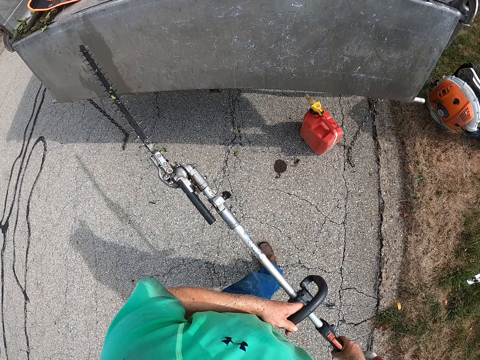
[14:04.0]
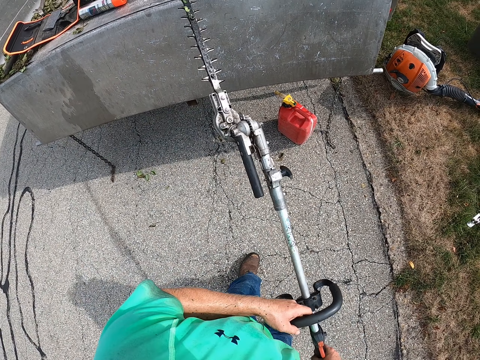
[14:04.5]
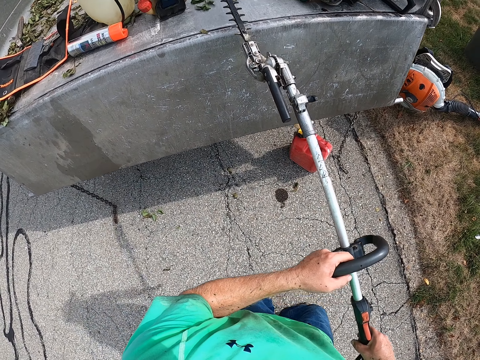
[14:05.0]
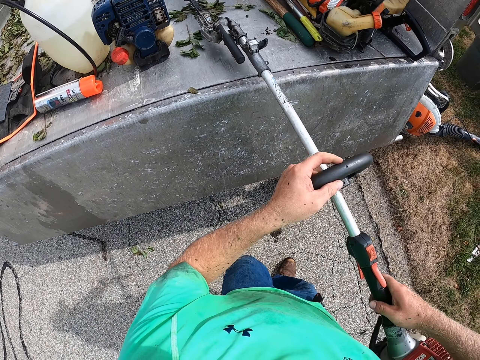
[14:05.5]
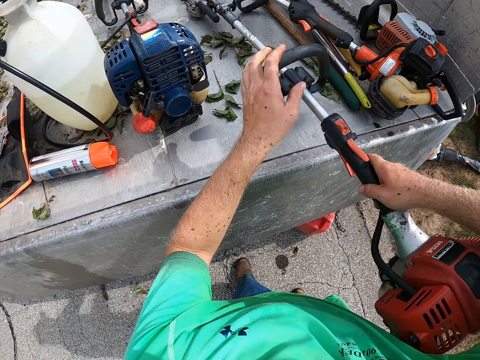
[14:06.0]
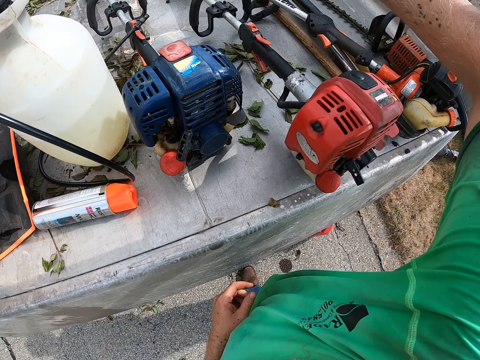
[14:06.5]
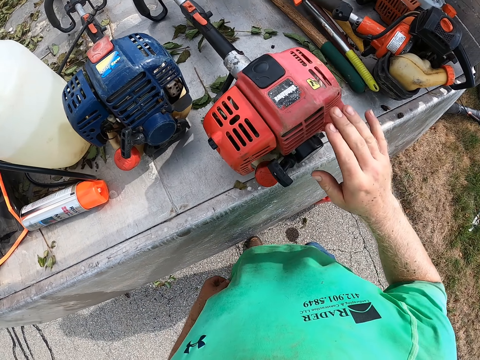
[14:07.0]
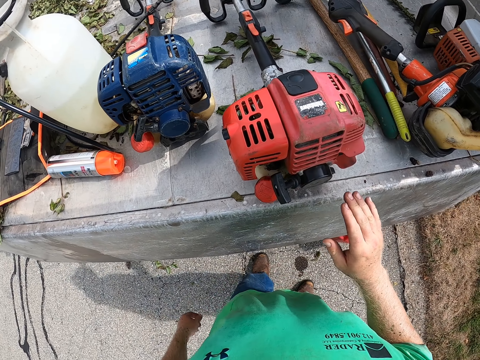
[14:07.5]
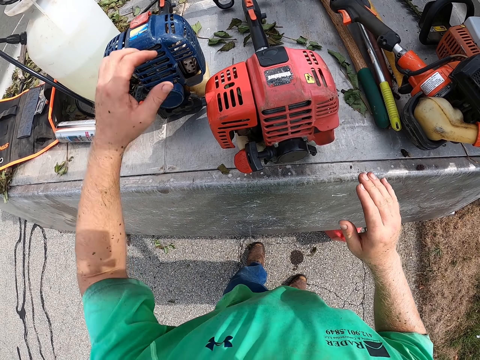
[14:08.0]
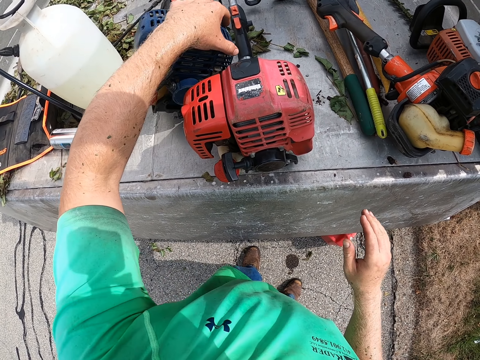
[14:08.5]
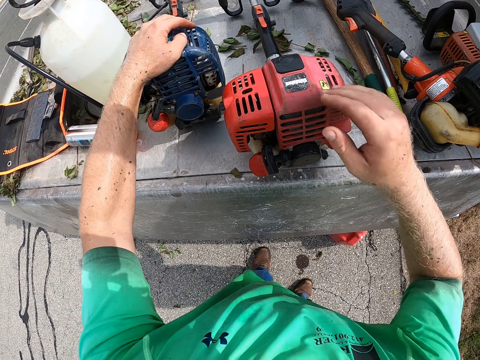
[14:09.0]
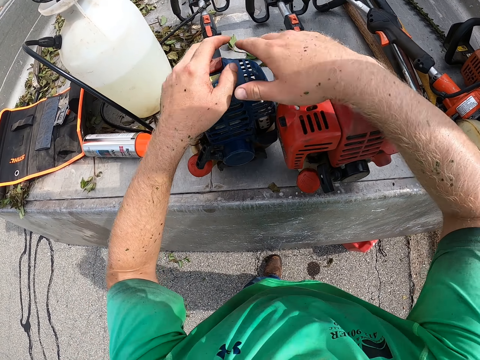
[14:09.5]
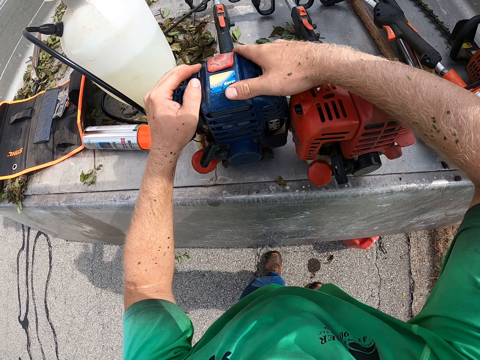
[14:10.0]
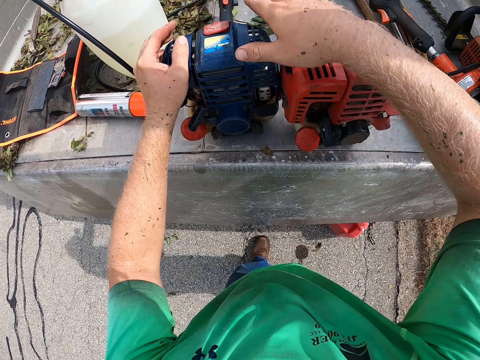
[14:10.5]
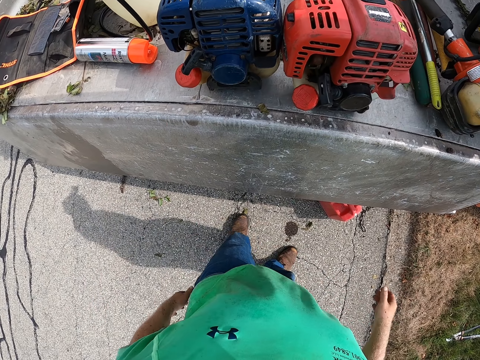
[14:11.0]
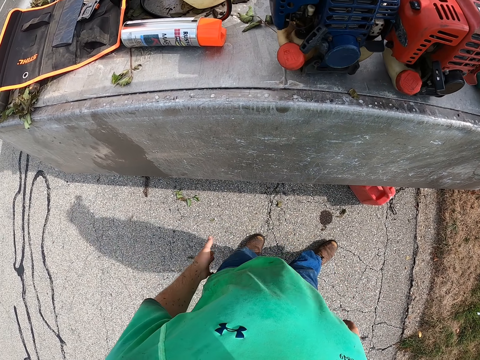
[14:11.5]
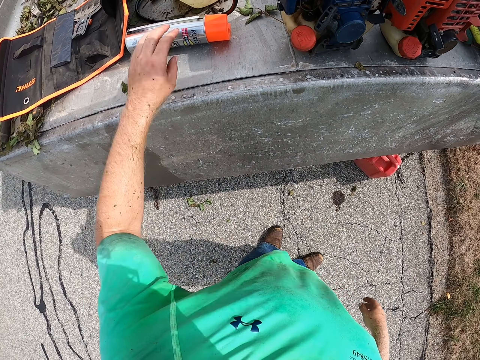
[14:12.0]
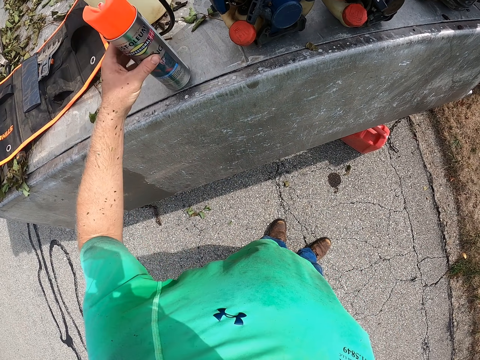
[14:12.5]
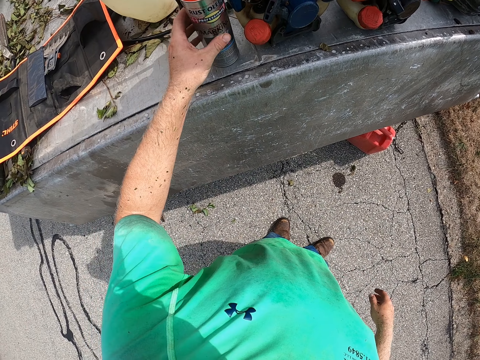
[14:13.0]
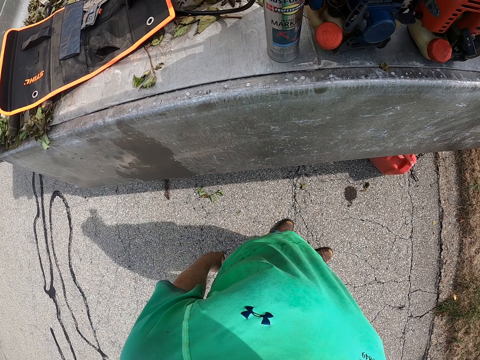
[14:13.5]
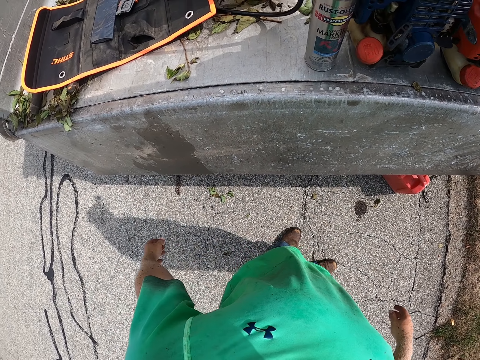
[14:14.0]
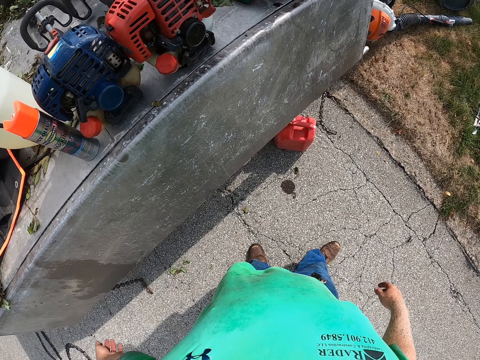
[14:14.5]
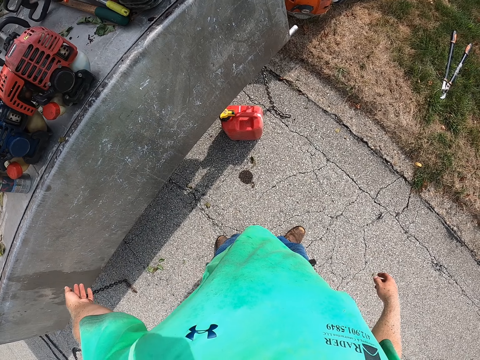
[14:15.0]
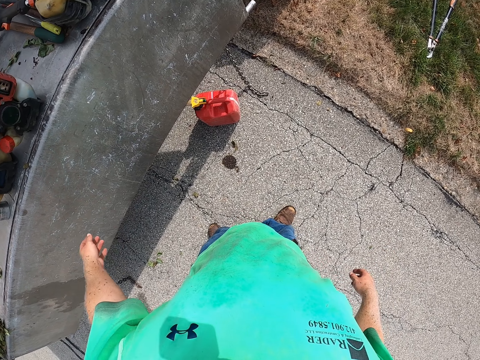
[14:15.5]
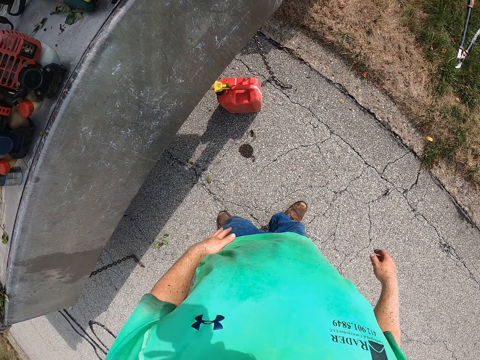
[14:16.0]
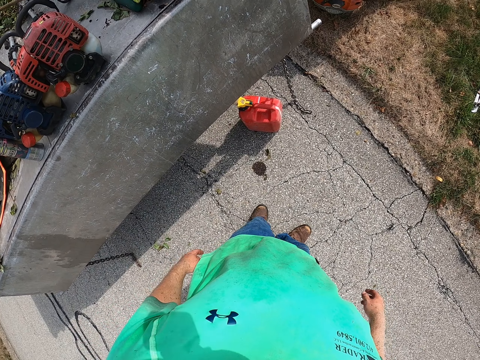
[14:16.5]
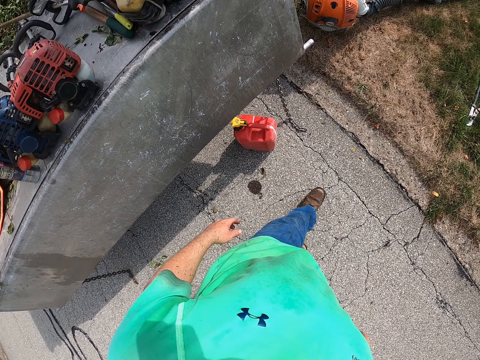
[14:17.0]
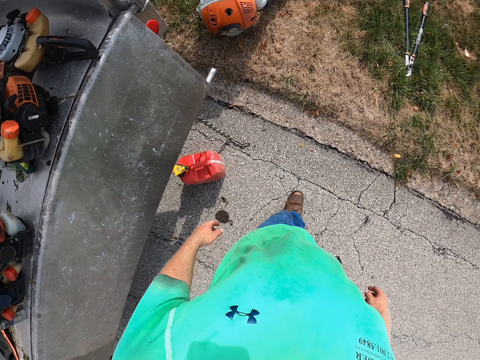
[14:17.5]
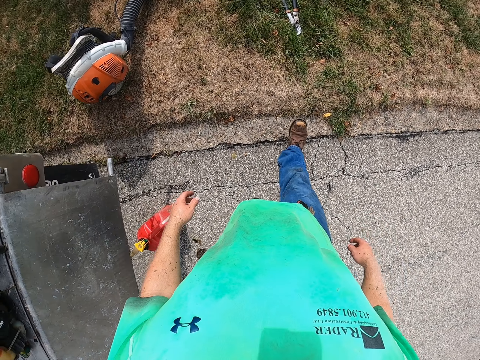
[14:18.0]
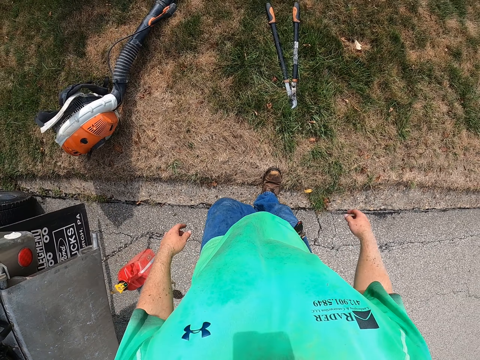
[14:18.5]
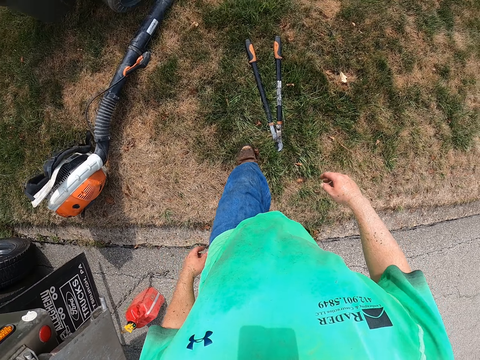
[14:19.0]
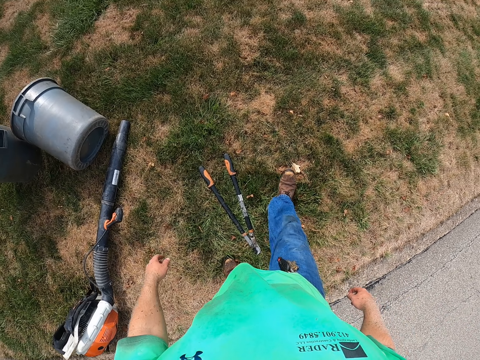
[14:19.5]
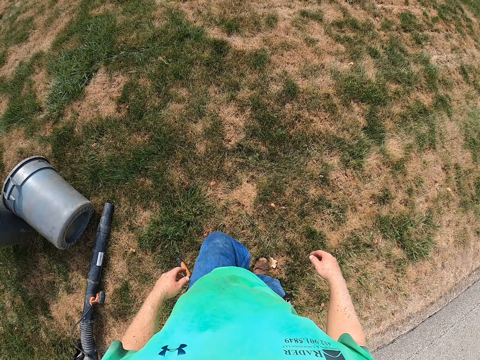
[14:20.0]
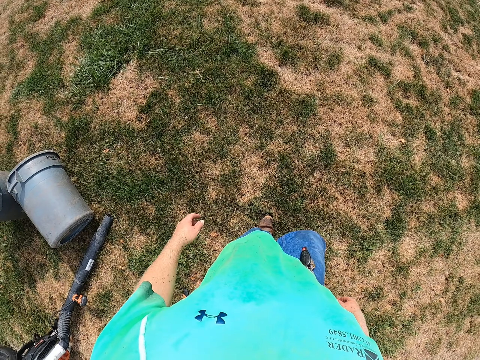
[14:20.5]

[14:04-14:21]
The camera wearer puts a pole saw or hedge trimmer on a vehicle or truck with both hands. He shakes the hedge trimmer in the truck with his left hand. He moves the saw. He drags the hedge trimmer in the truck with both hands. He repositions a spray can in the truck with his left hand. He picks up a bottle and places the bottle up. He walks.

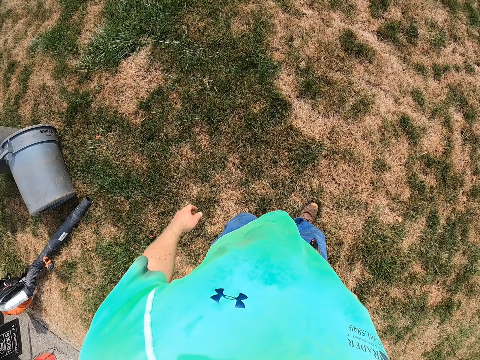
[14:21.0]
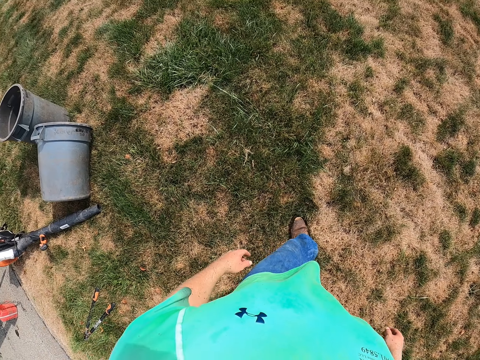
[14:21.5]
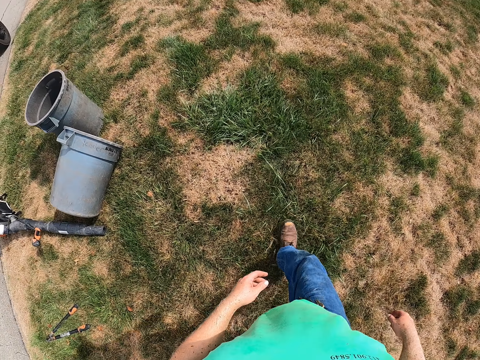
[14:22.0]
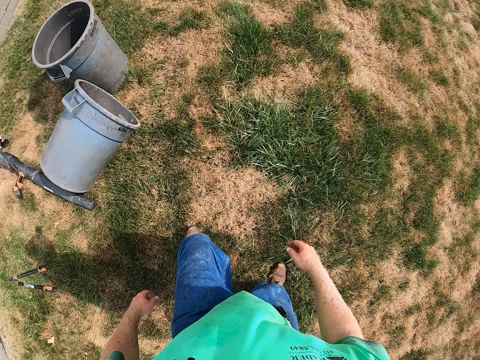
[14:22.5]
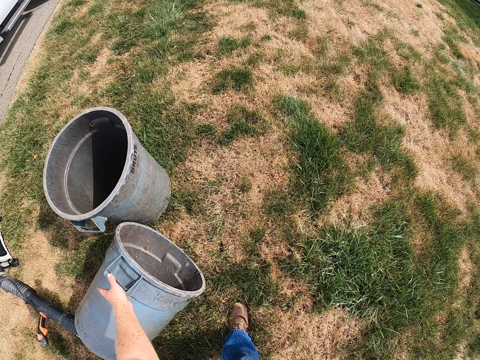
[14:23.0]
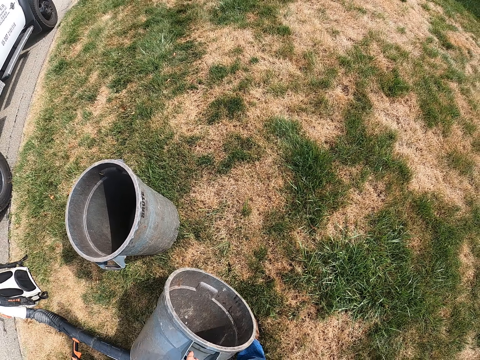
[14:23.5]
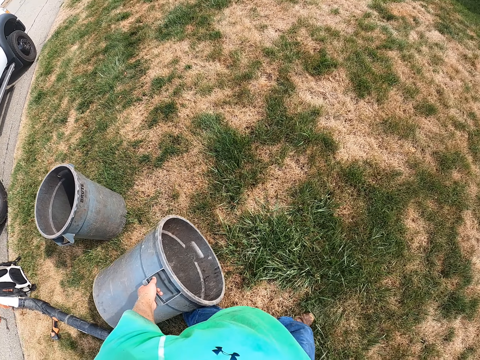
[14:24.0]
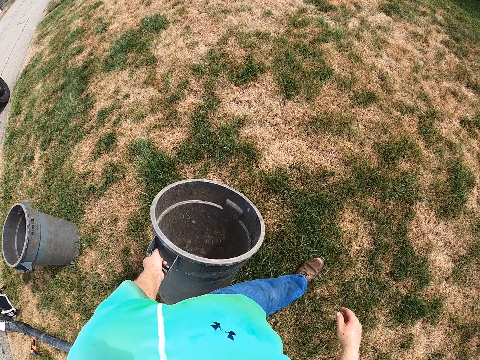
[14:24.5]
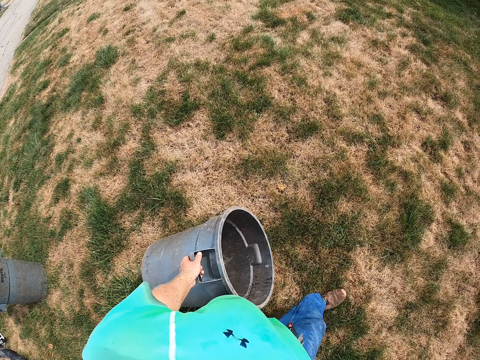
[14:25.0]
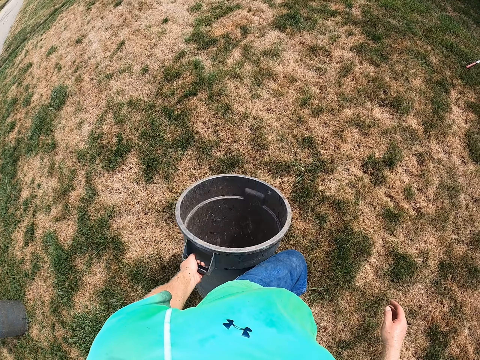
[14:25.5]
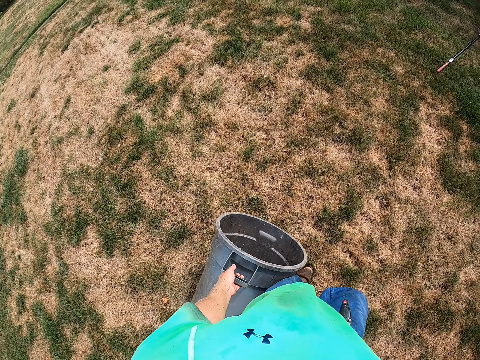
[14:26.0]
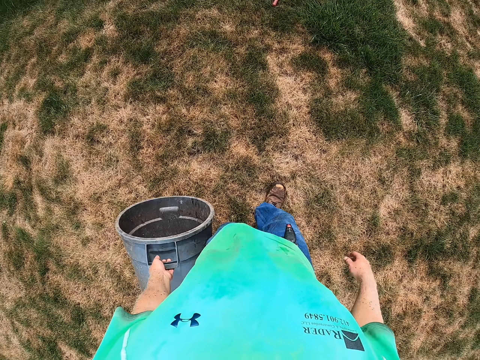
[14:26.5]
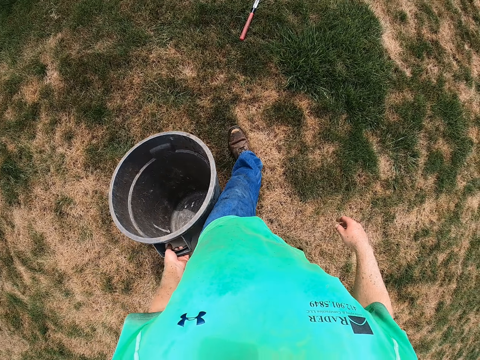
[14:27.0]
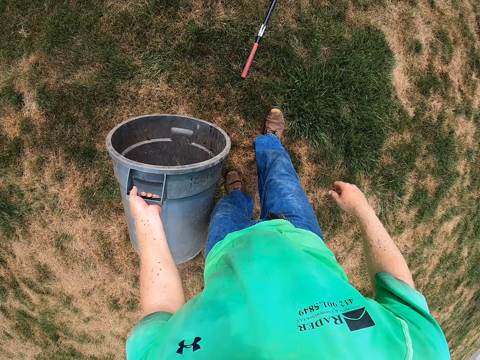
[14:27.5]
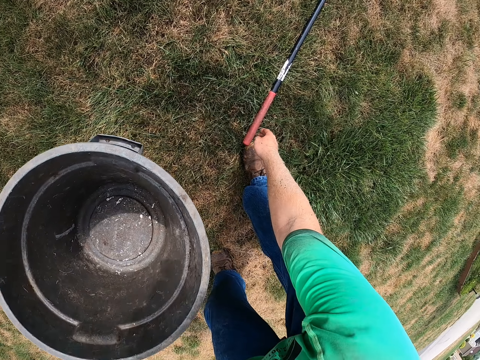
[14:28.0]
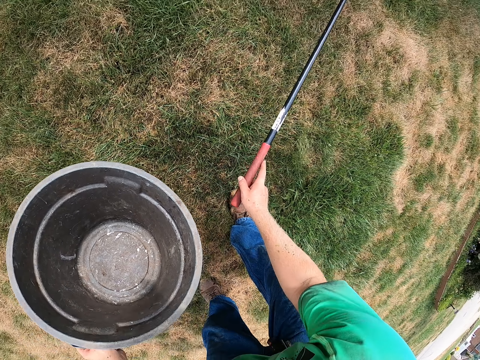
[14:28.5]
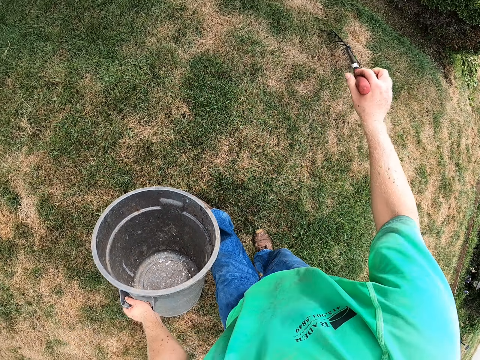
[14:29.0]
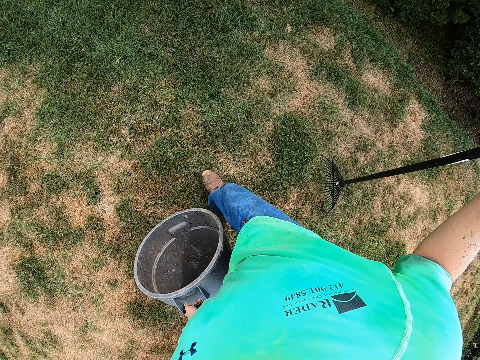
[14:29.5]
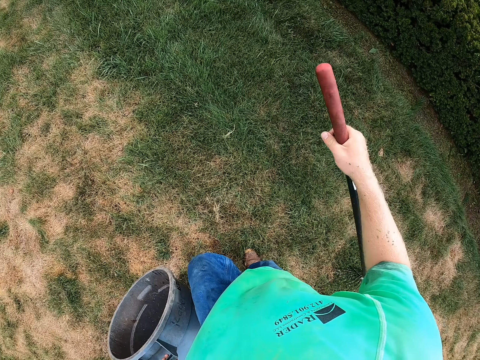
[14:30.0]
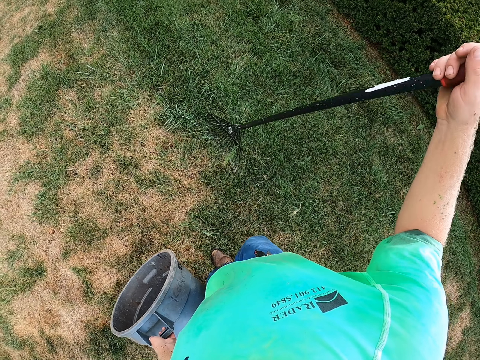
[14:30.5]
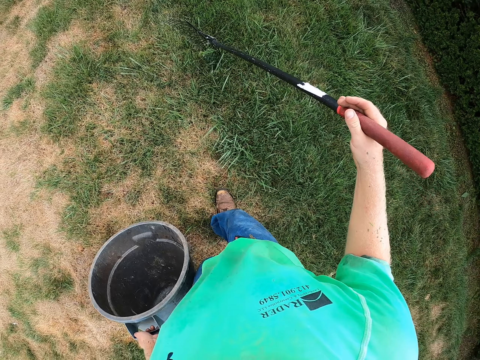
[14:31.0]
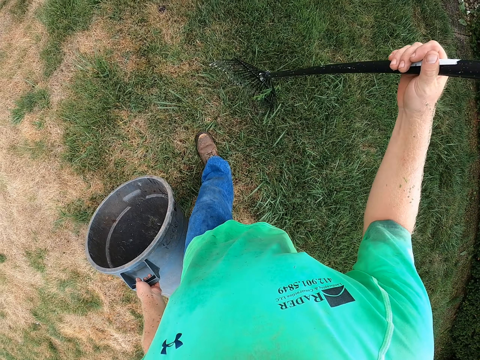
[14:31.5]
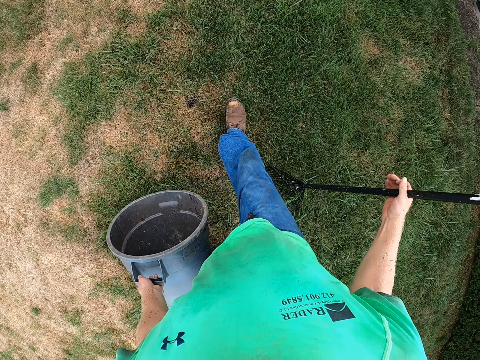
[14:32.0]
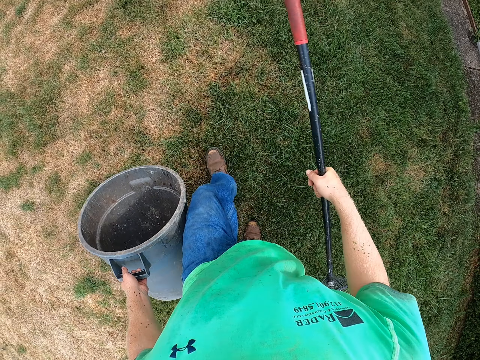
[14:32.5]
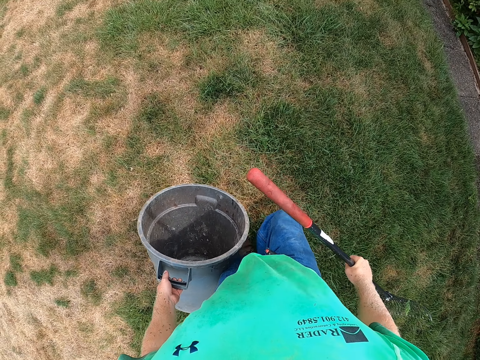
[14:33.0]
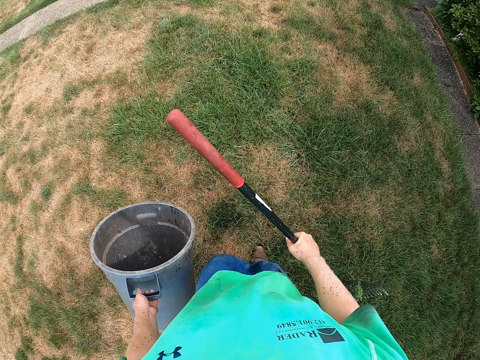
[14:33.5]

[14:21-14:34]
The camera wearer picks up a trash bin from the ground with his left hand. He walks. He picks up a leaf rake from the ground with his right hand. He walks.
